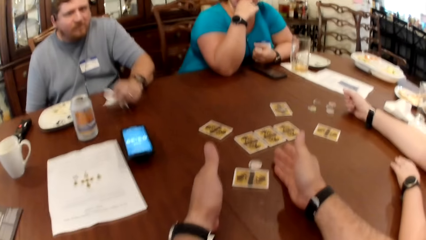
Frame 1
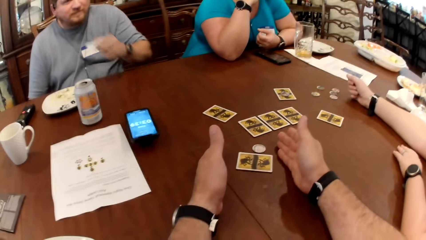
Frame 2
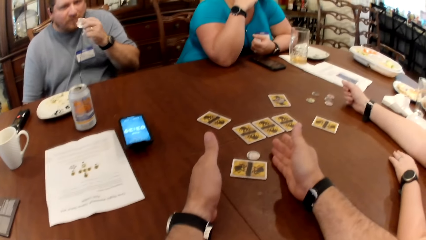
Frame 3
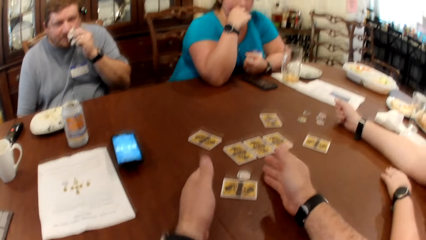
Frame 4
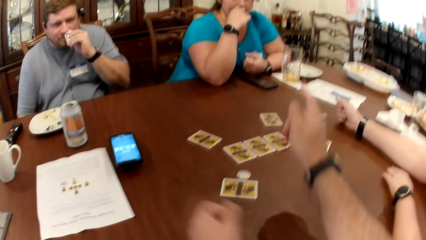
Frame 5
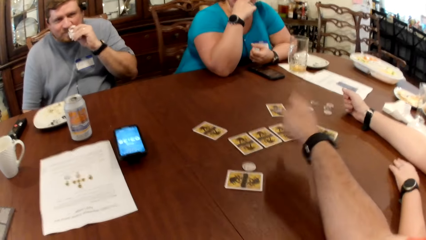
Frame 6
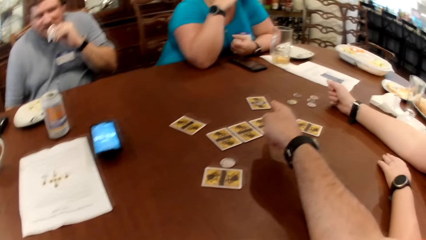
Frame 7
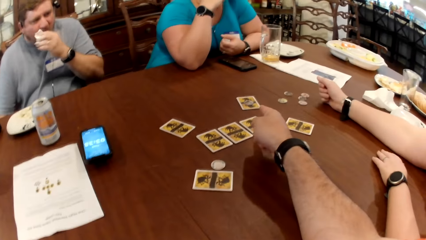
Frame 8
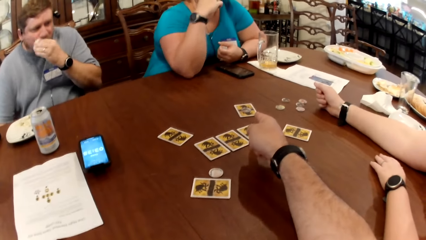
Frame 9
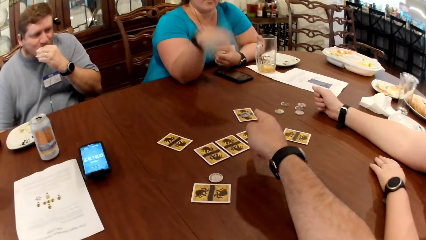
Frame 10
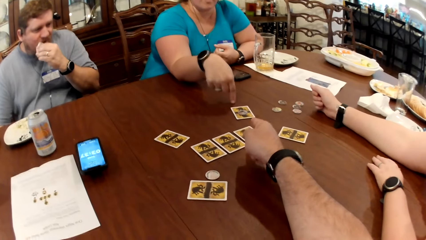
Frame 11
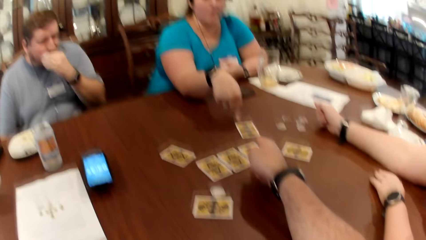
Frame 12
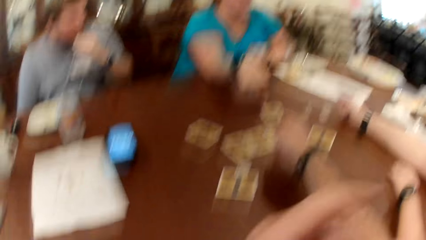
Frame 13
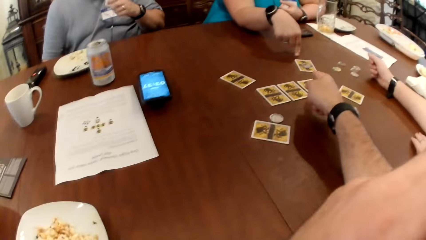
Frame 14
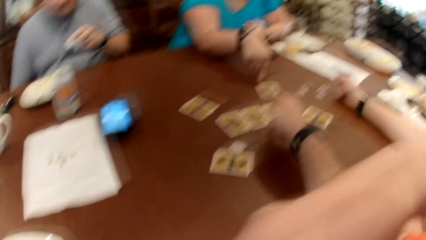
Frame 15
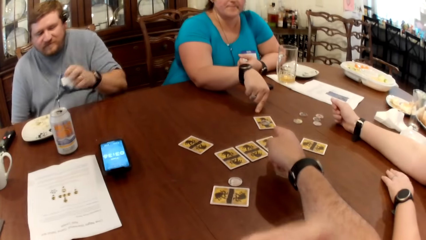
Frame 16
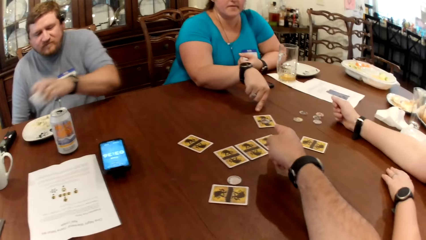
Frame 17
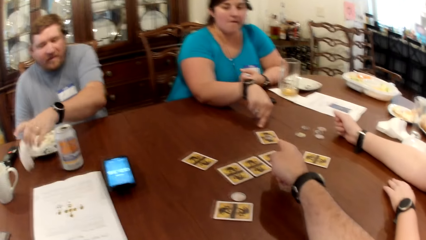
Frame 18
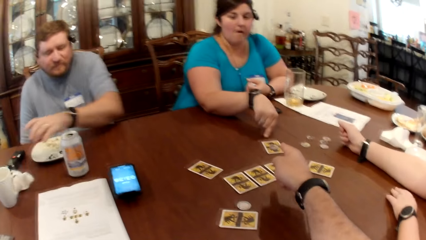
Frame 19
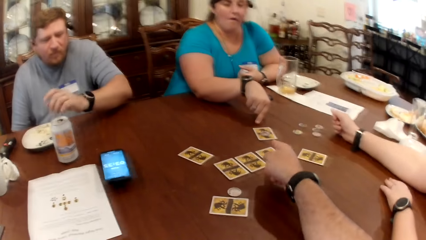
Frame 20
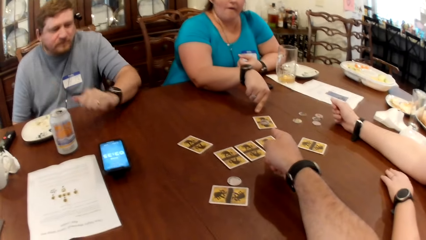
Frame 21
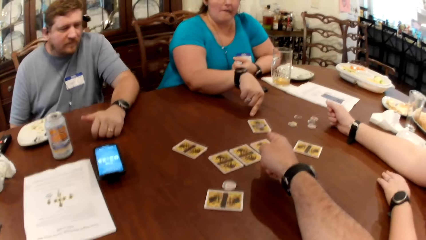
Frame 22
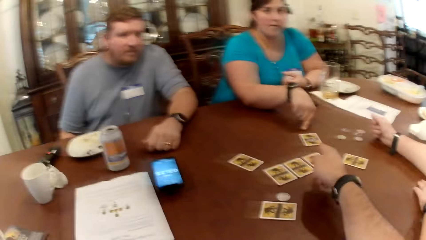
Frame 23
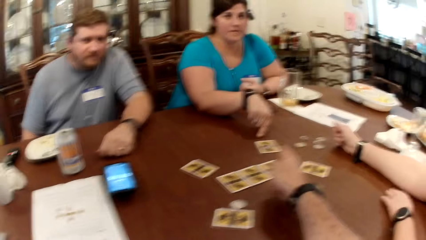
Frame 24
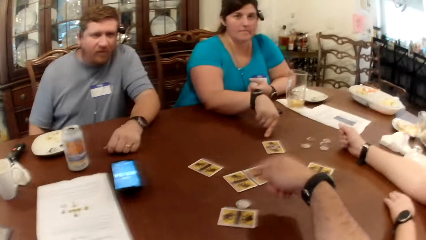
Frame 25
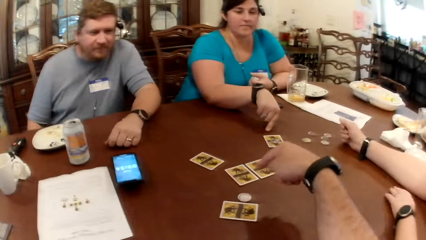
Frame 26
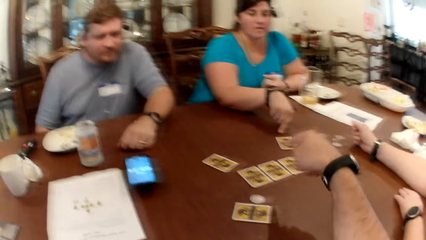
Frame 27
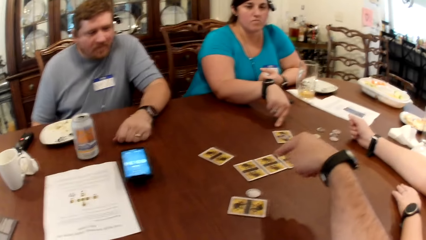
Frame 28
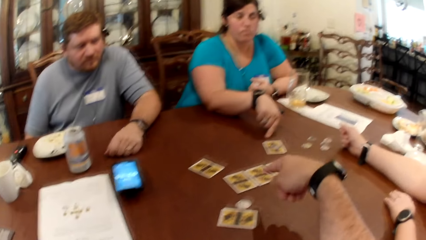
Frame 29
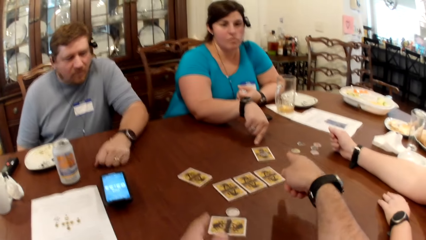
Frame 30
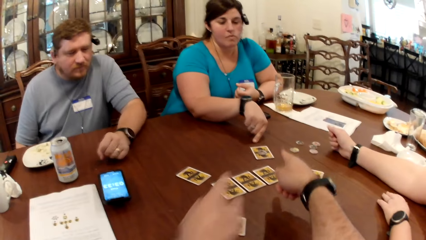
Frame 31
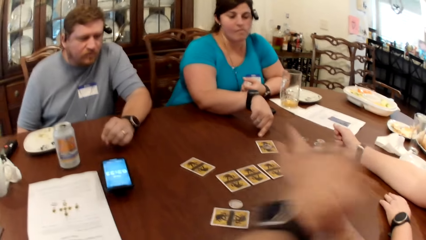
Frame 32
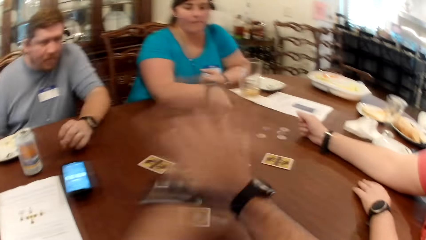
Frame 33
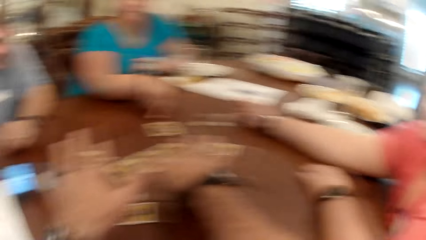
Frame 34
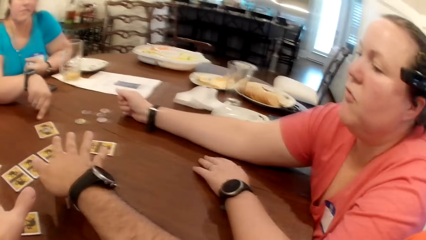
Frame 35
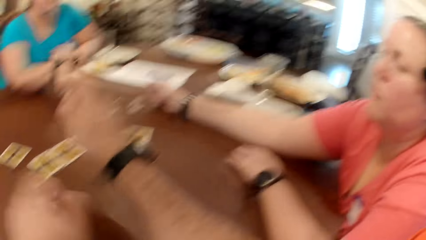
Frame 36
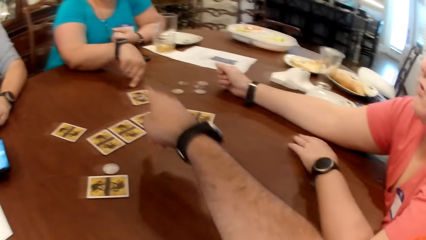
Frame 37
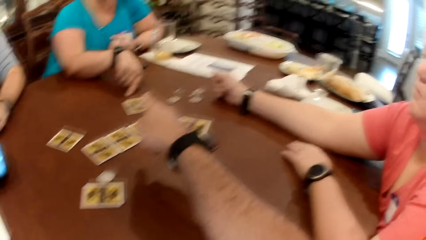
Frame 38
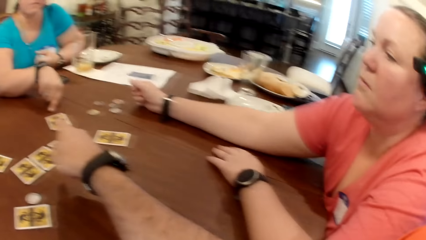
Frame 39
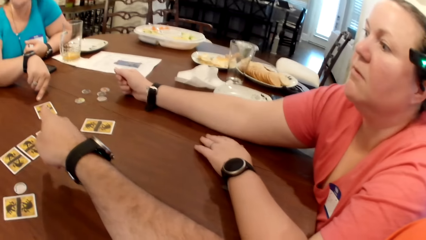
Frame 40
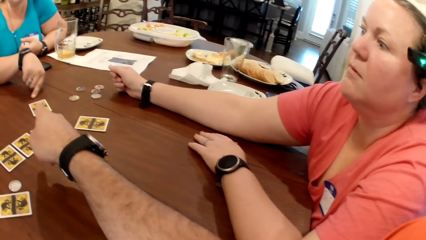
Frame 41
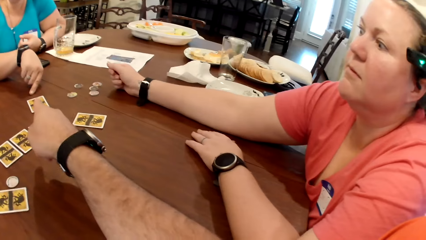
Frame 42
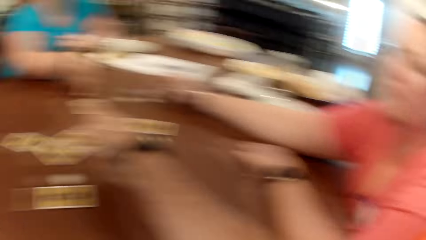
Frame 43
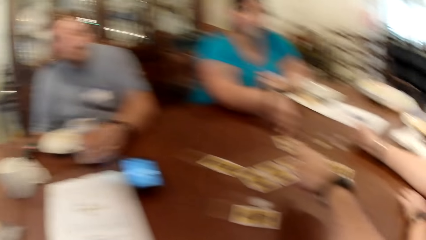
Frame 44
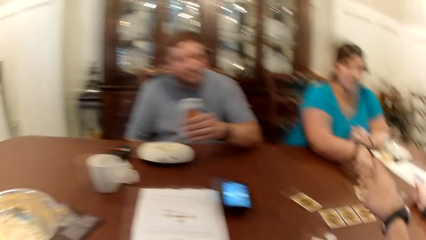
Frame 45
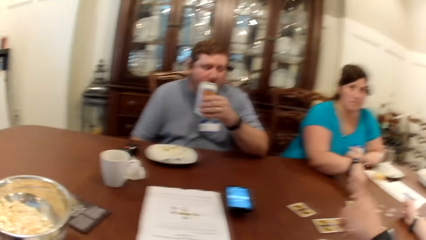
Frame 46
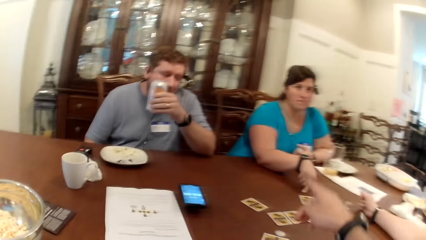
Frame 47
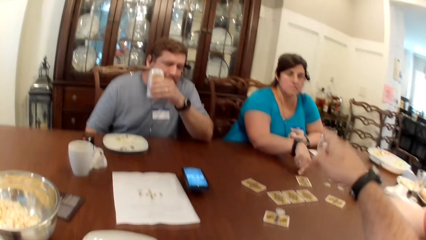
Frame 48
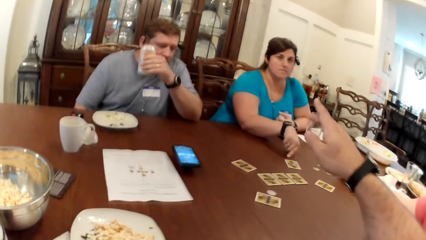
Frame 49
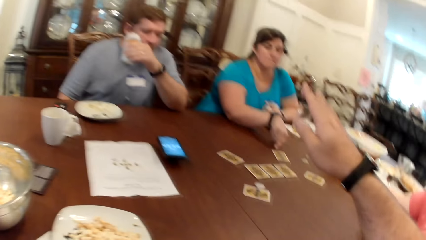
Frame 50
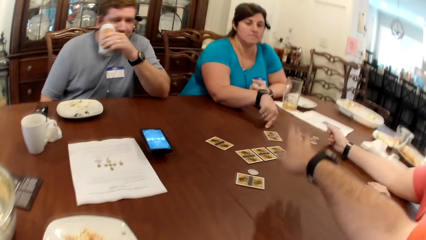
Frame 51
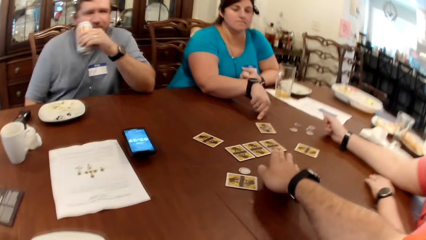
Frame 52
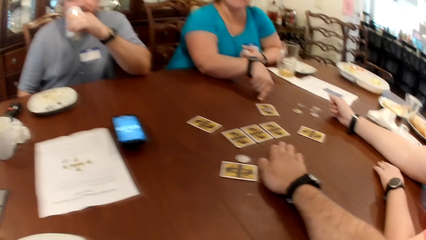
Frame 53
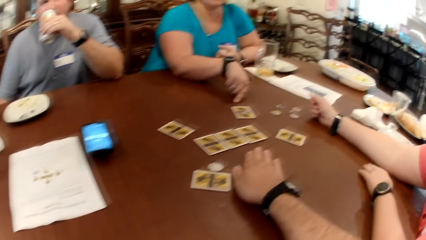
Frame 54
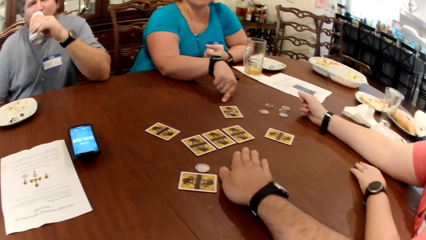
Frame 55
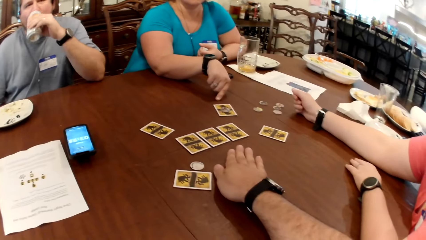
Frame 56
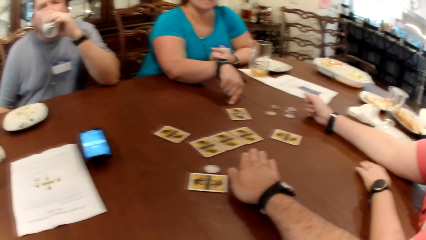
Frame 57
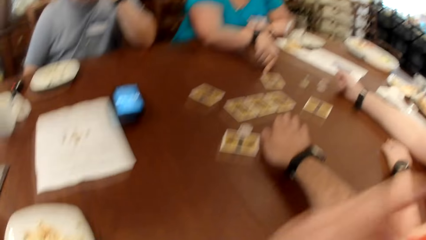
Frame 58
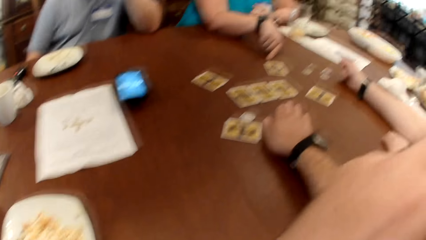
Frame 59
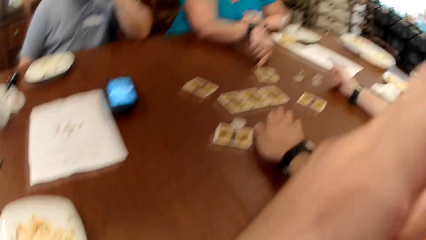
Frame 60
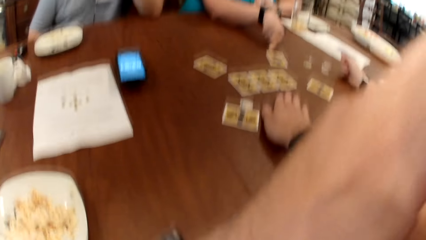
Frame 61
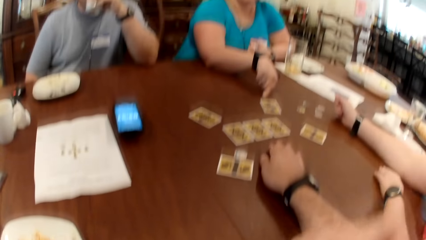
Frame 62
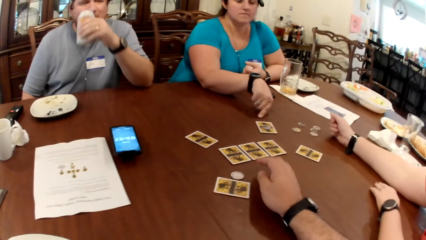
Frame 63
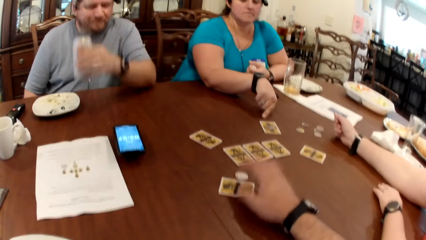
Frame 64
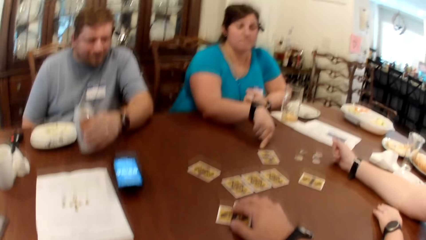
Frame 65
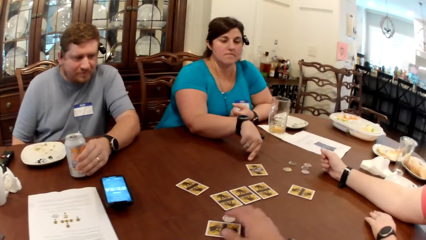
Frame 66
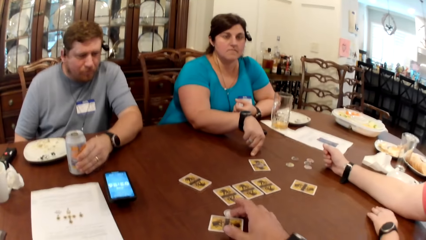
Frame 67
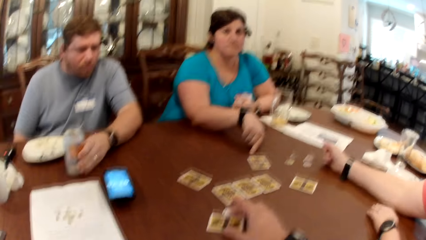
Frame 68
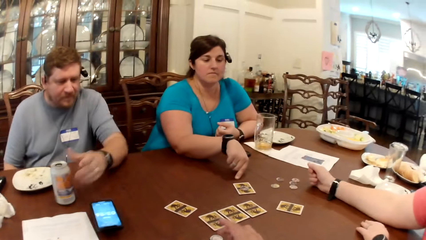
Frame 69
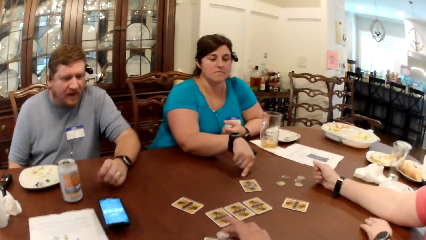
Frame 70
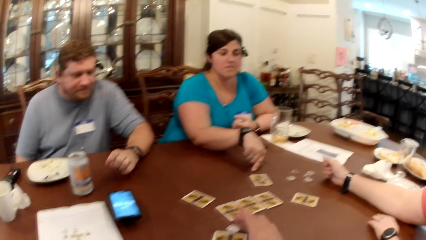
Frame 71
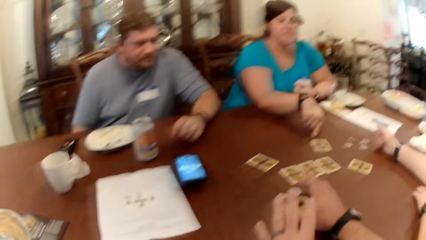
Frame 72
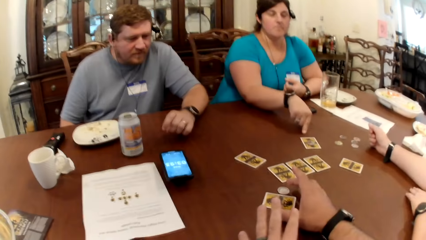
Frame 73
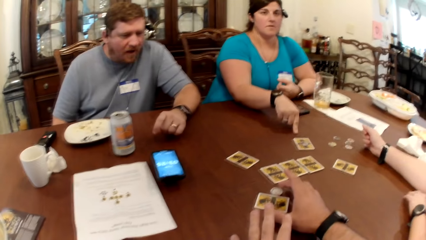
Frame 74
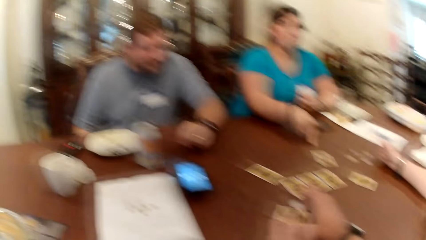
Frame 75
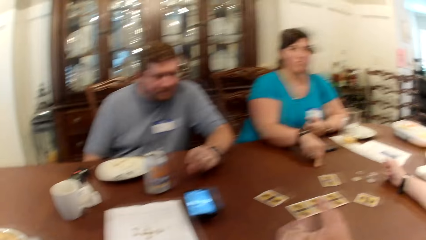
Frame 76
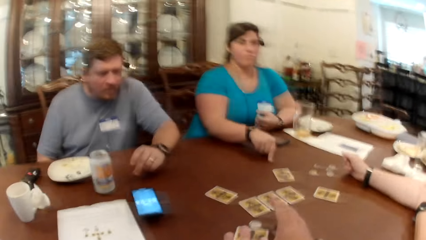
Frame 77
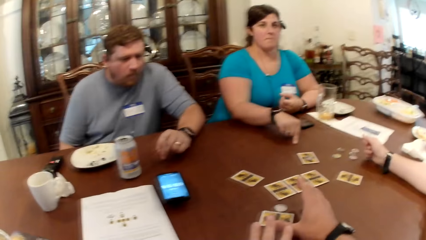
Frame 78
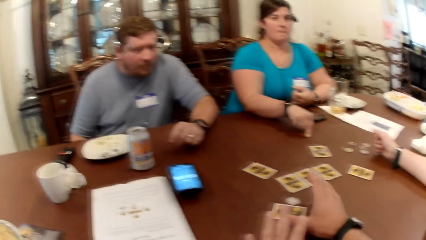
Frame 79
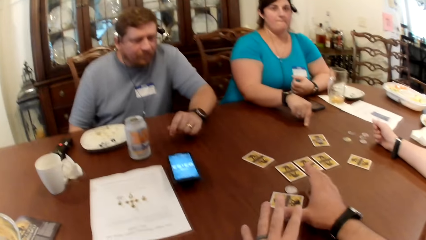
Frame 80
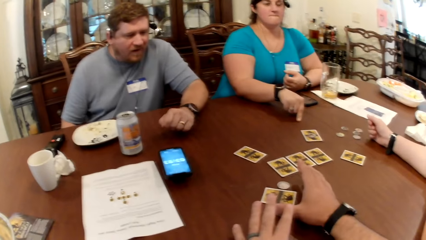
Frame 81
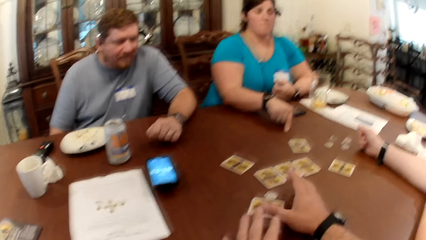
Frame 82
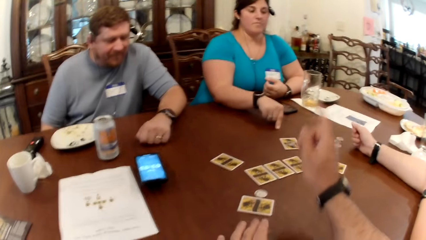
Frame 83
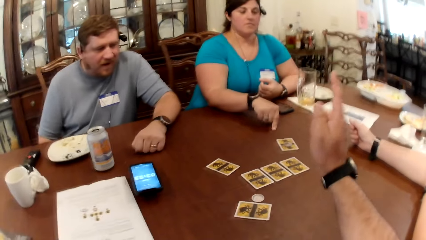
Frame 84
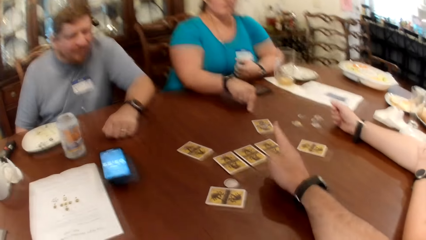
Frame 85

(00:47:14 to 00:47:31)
The man cleans his mouth with the tissue paper in his left hand. The woman points to the card on the table with her right hand. The man throws the tissue paper on the table with his left hand. He picks the can of soda from the table with his left hand. He drinks from the can of soda with his left hand. The camera wearer puts a hand on the table. He moves the card on the table with his right hand. He moves the token on the table with his right hand. The man drops the can of soda on the table with his left hand.
